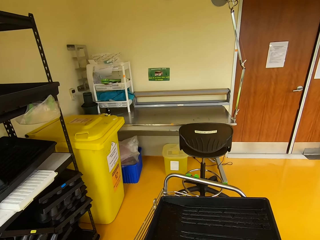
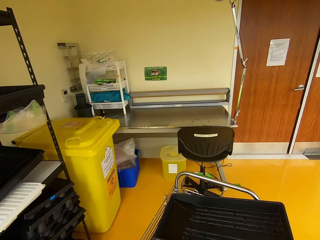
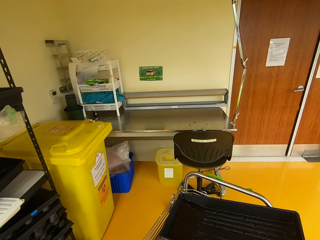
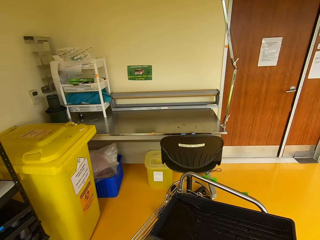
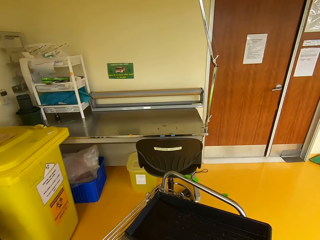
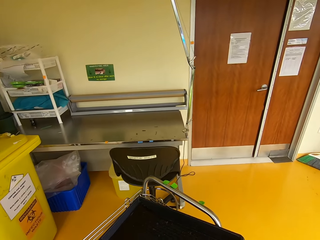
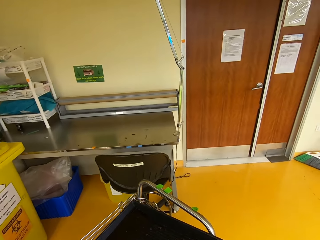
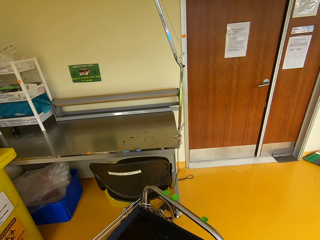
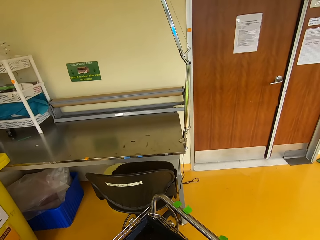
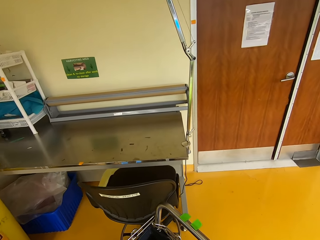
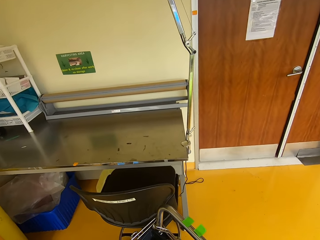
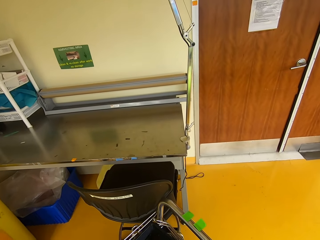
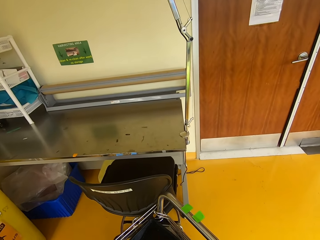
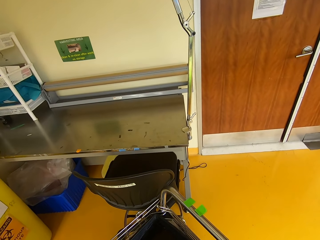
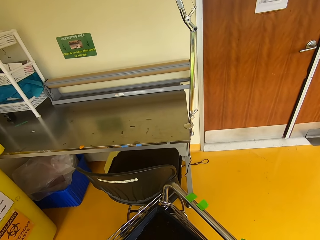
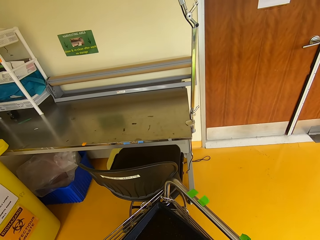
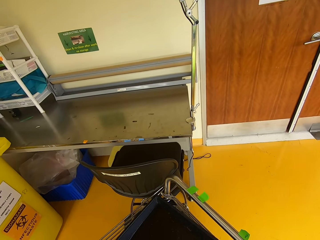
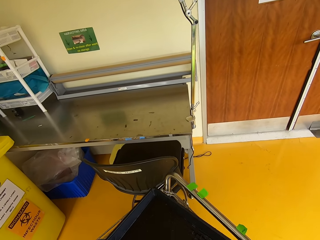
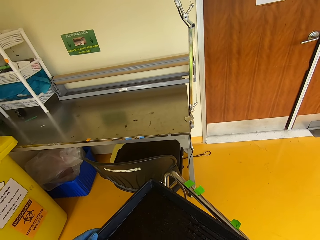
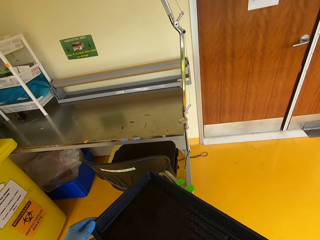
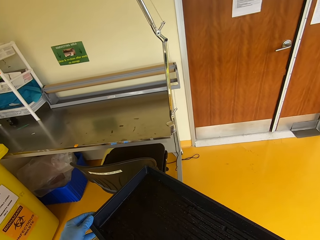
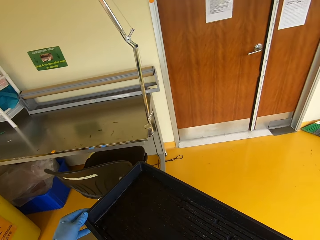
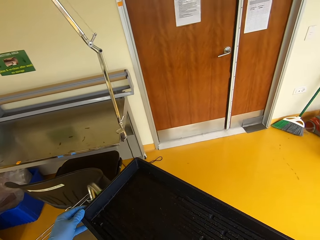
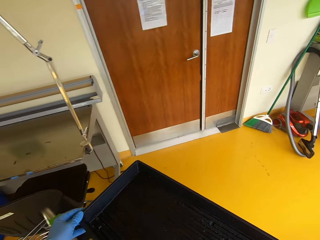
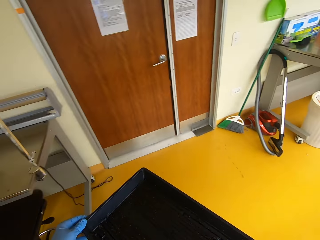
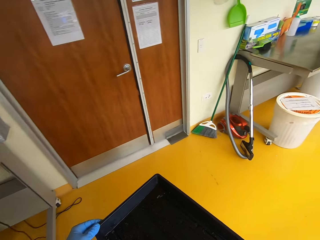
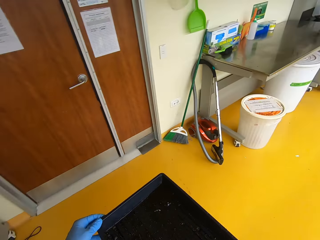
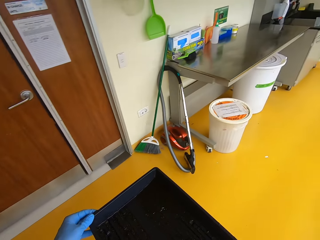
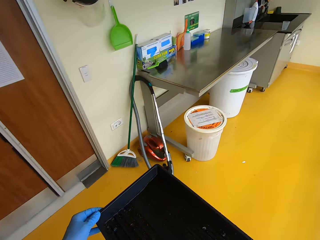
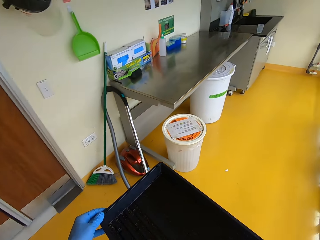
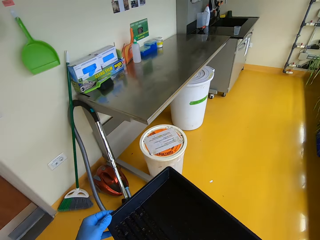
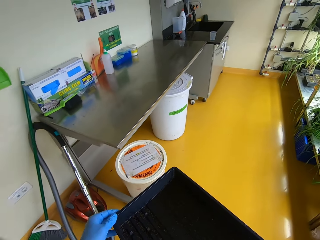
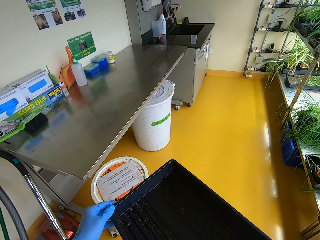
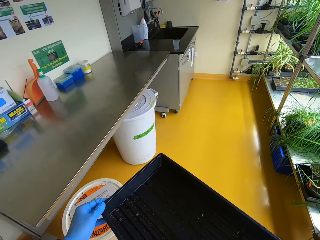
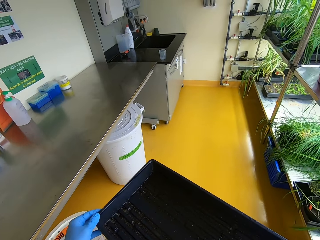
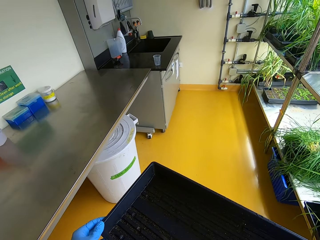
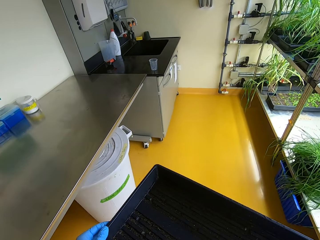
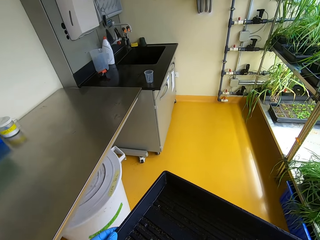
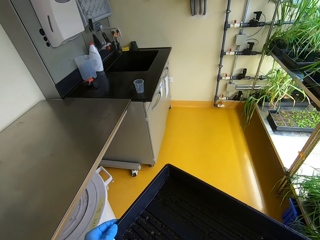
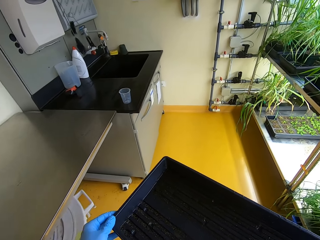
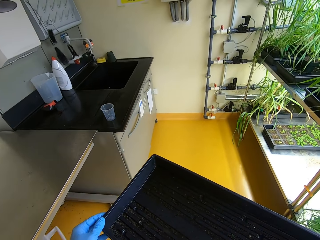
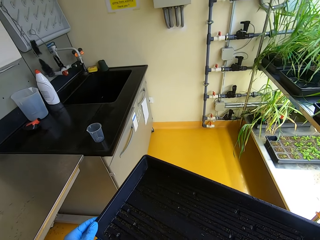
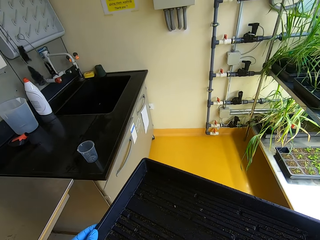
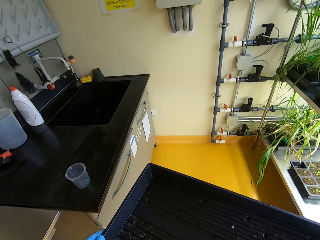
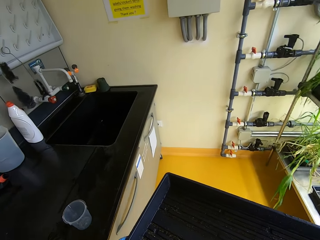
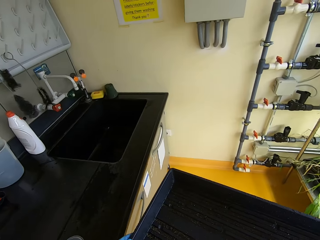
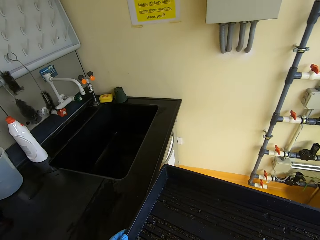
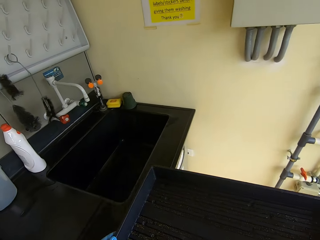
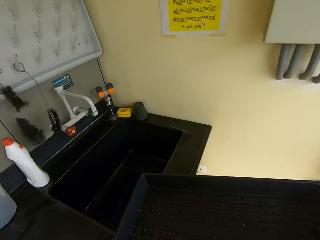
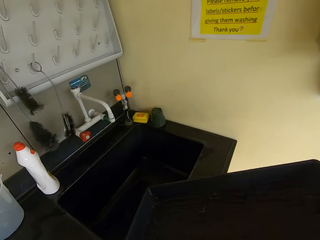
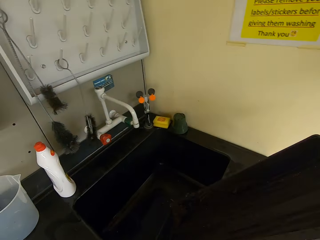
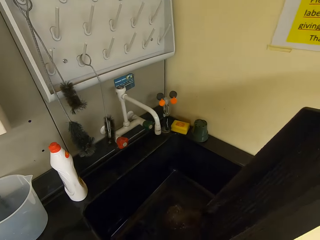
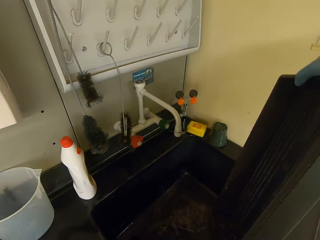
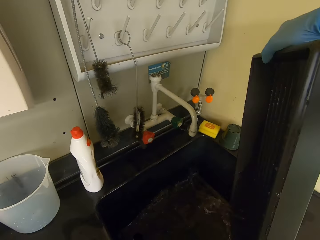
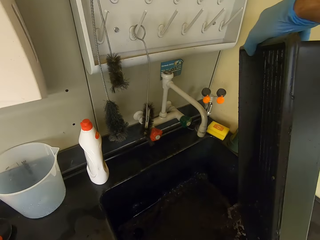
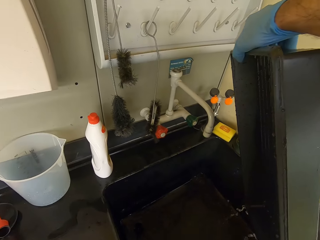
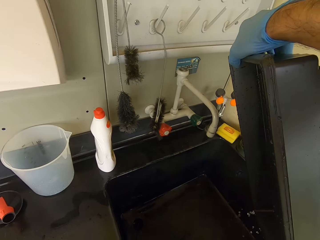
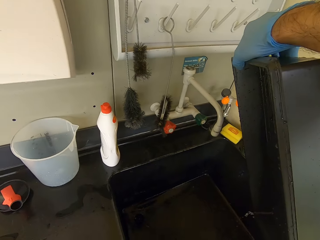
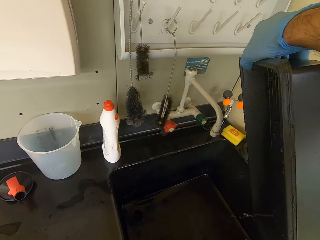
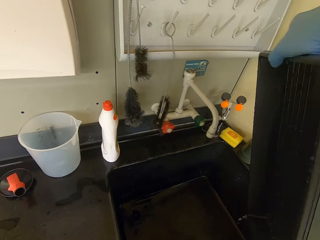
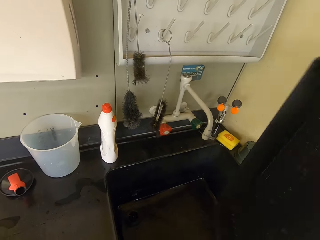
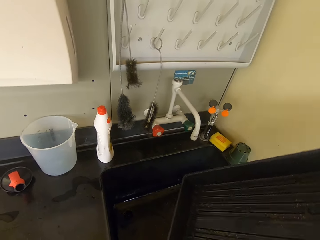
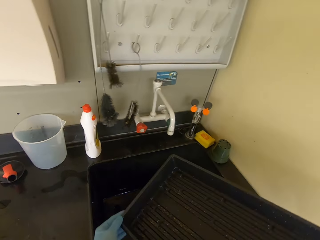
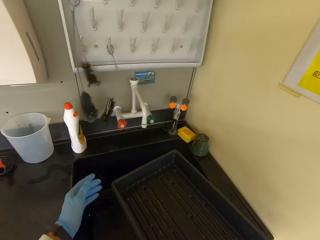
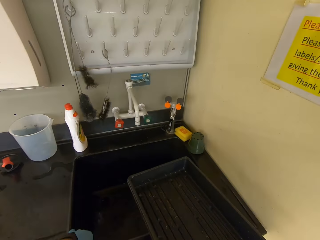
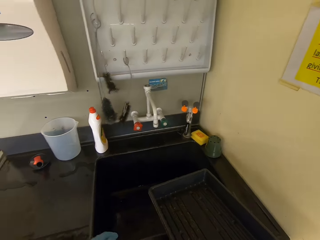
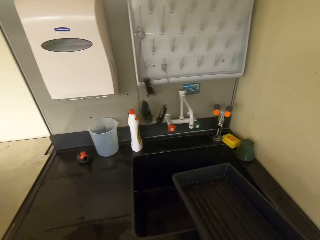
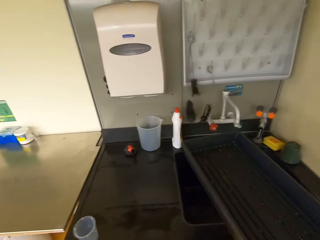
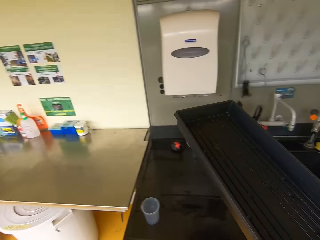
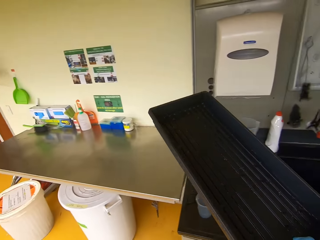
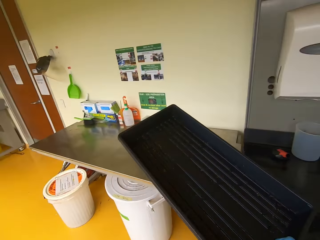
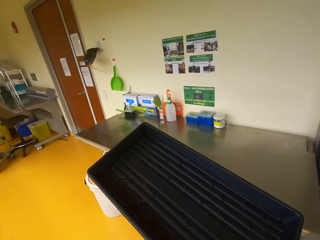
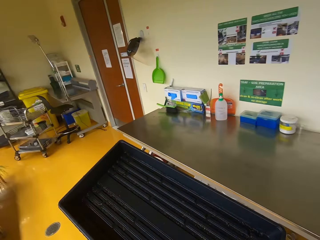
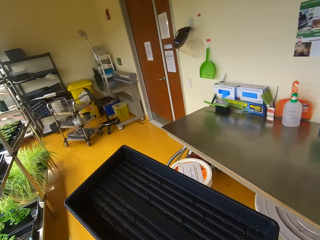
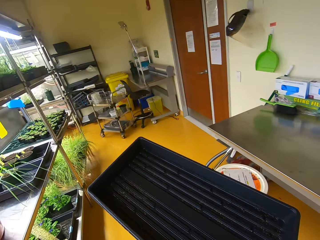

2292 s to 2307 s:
The camera wearer stops the trolley. They pick a tray, walk towards the sink. They pull the trolley. They pour water or some dirt in the sink. They walk in the room.

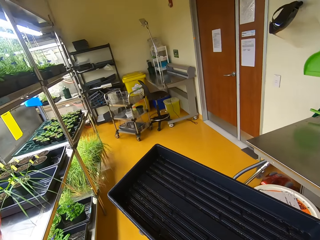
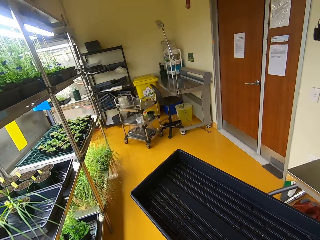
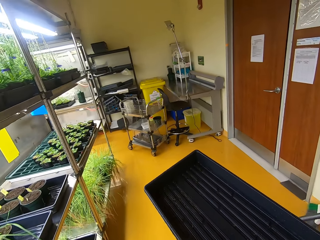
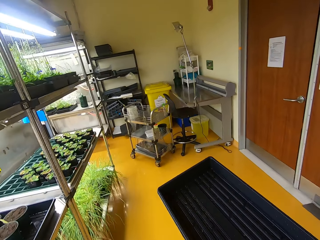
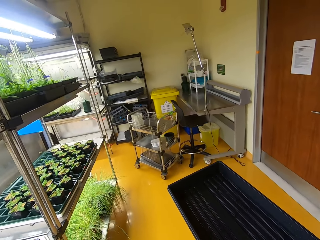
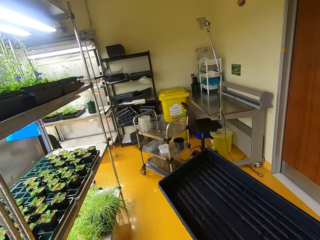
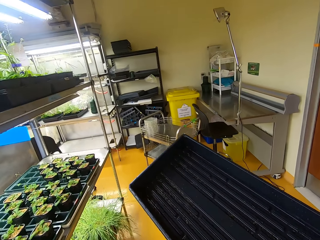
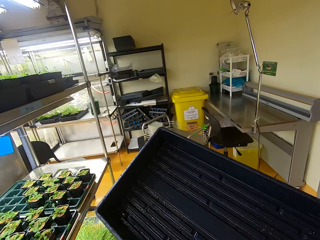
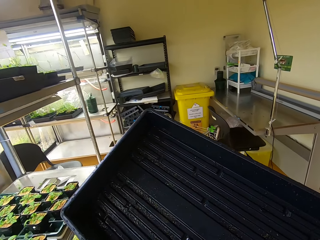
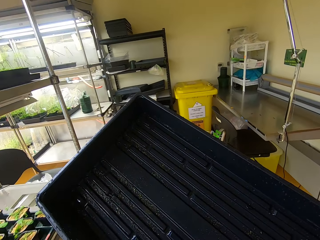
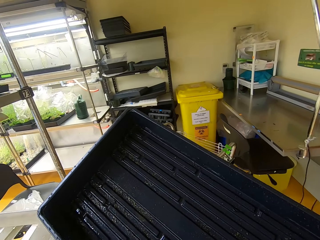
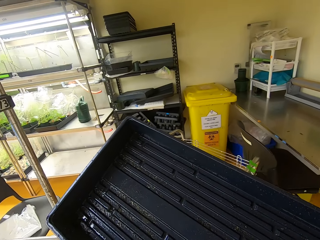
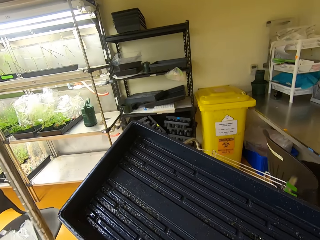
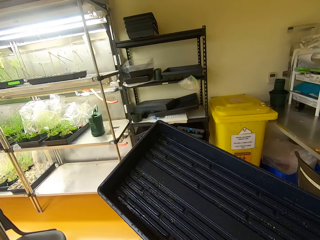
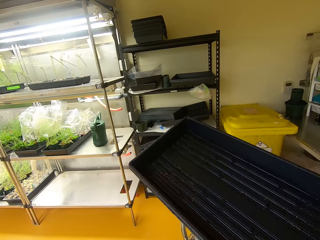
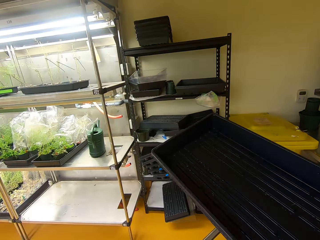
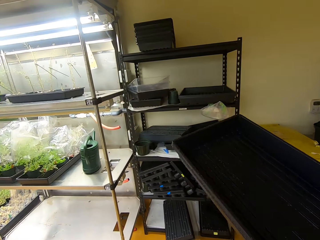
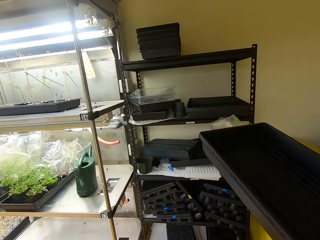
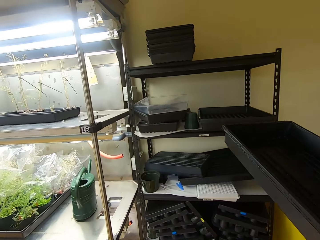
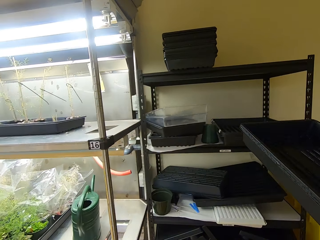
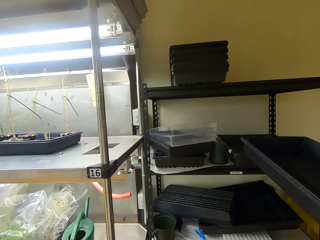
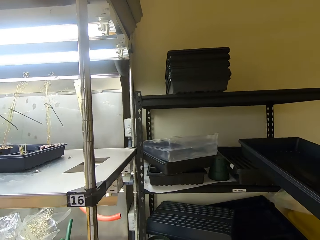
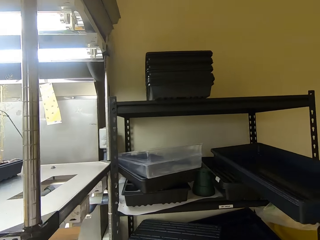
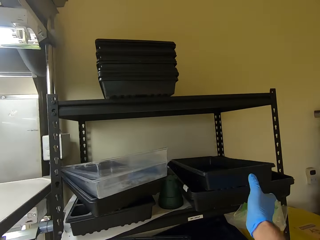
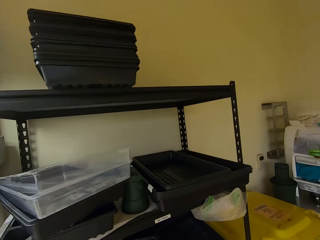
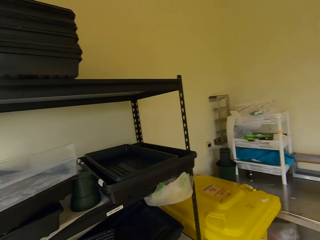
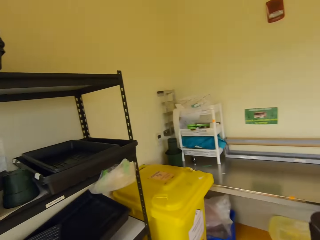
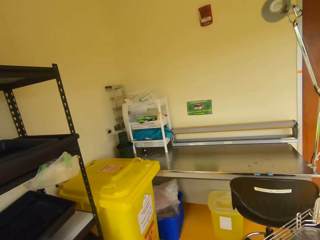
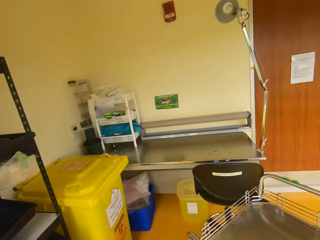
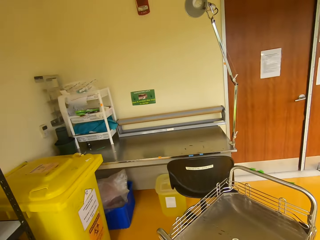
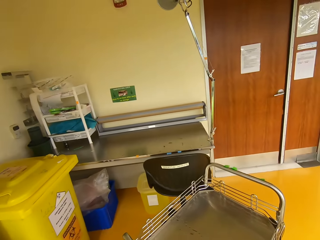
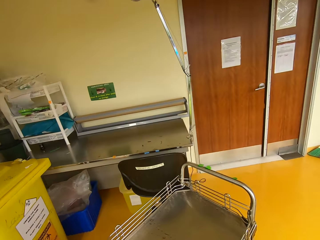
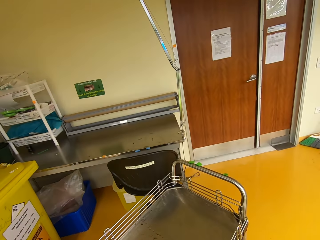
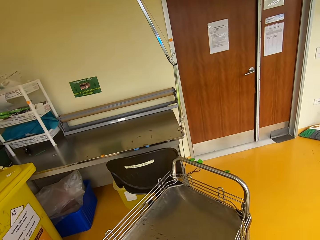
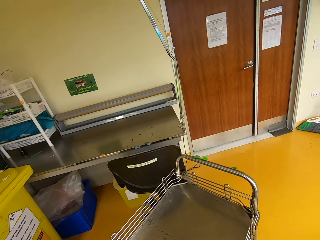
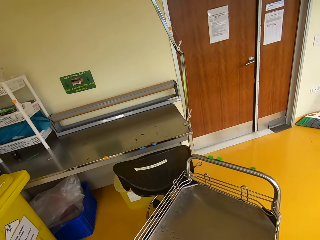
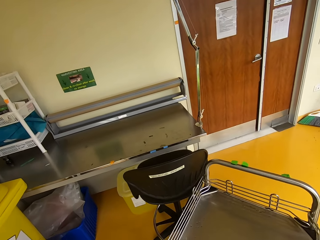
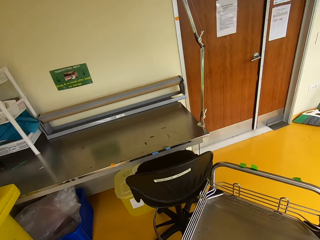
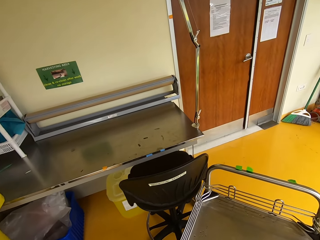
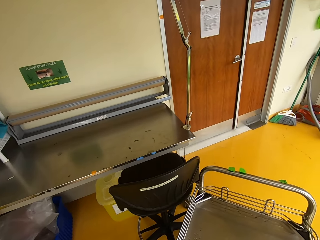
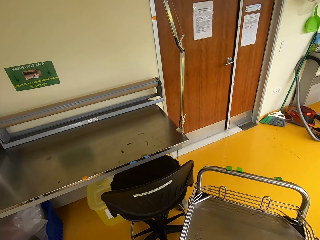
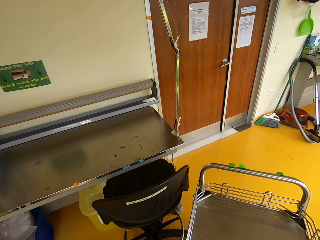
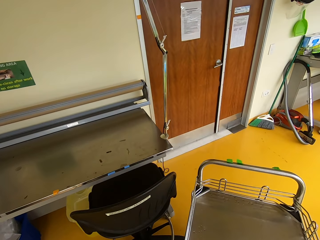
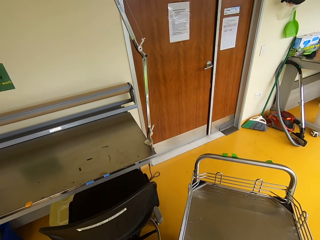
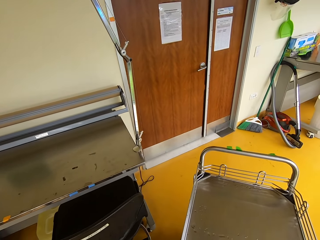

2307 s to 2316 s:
The camera wearer places the tray on the shelf. They look around.
